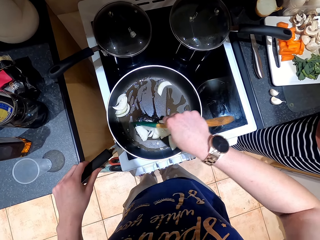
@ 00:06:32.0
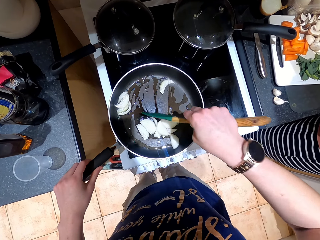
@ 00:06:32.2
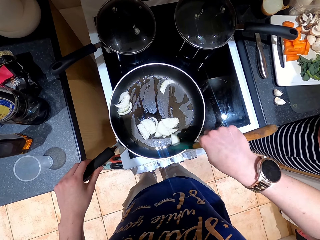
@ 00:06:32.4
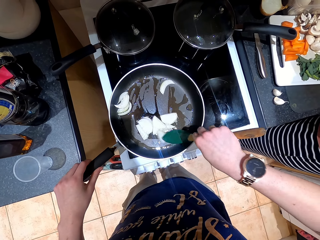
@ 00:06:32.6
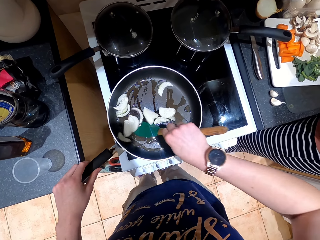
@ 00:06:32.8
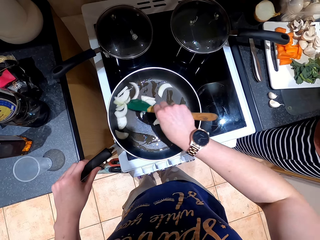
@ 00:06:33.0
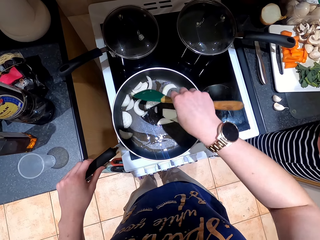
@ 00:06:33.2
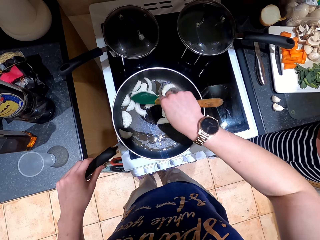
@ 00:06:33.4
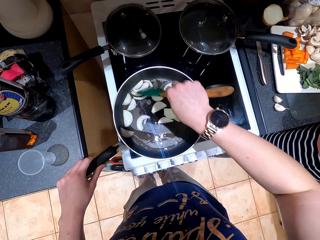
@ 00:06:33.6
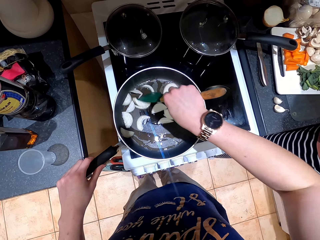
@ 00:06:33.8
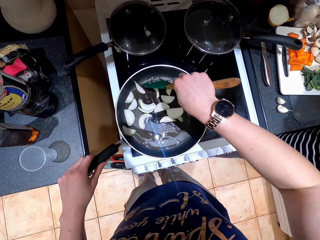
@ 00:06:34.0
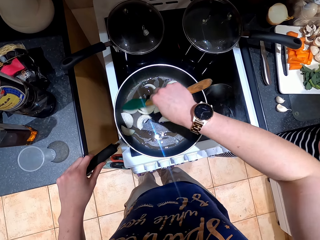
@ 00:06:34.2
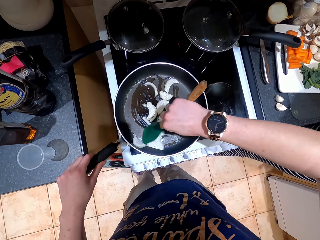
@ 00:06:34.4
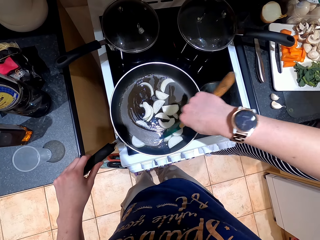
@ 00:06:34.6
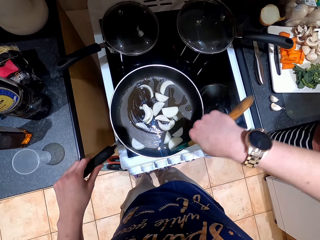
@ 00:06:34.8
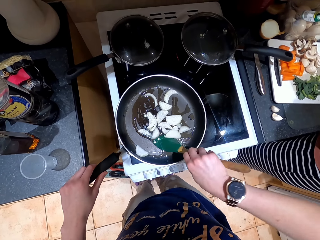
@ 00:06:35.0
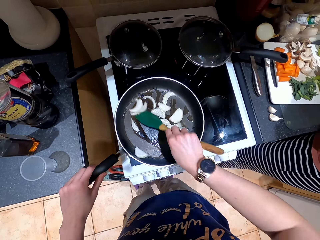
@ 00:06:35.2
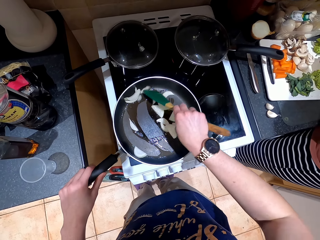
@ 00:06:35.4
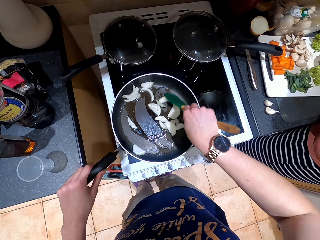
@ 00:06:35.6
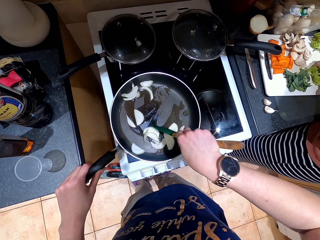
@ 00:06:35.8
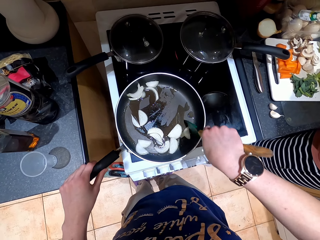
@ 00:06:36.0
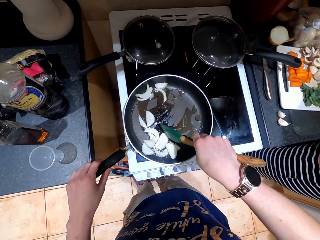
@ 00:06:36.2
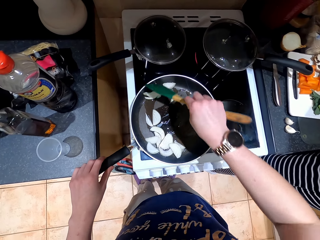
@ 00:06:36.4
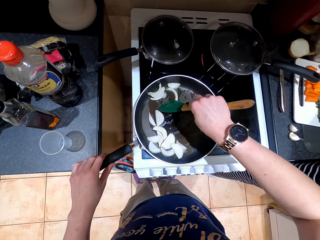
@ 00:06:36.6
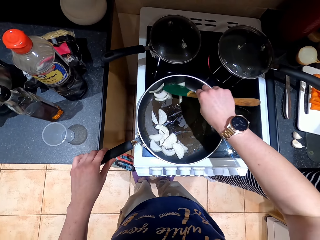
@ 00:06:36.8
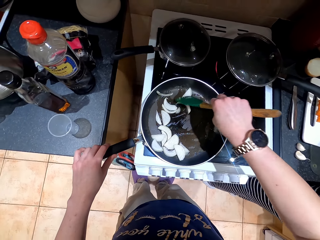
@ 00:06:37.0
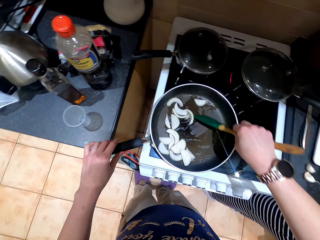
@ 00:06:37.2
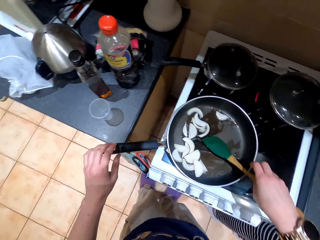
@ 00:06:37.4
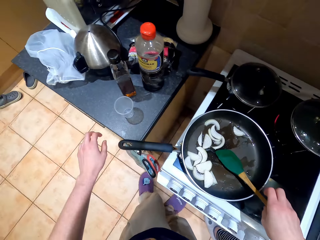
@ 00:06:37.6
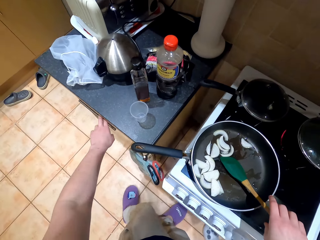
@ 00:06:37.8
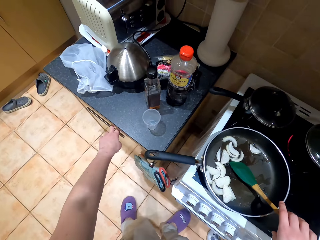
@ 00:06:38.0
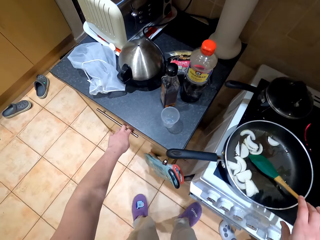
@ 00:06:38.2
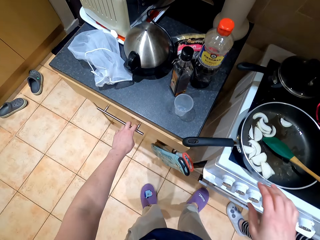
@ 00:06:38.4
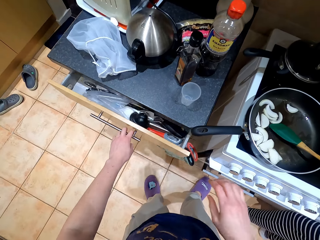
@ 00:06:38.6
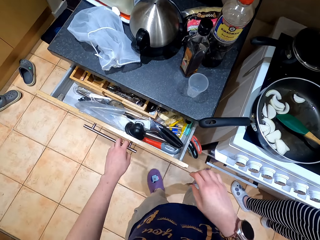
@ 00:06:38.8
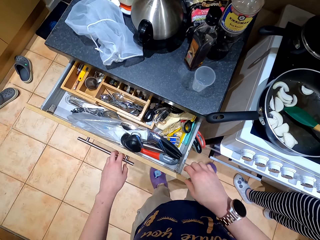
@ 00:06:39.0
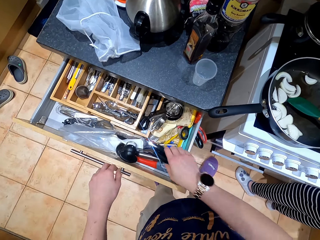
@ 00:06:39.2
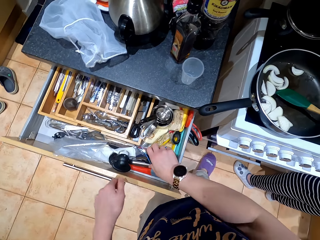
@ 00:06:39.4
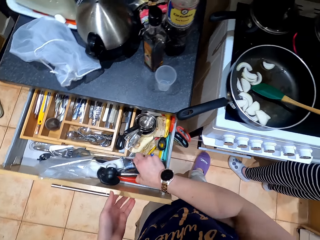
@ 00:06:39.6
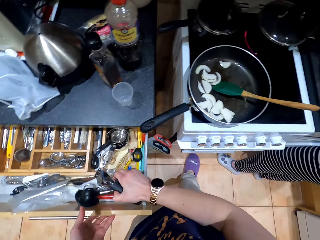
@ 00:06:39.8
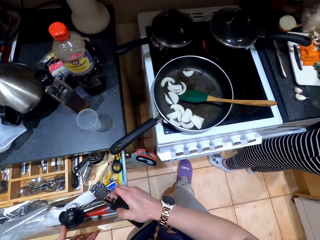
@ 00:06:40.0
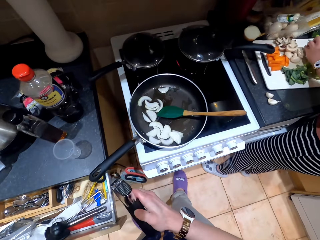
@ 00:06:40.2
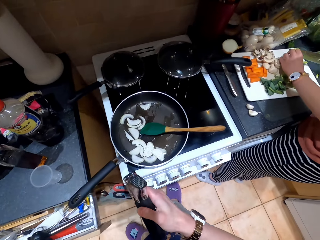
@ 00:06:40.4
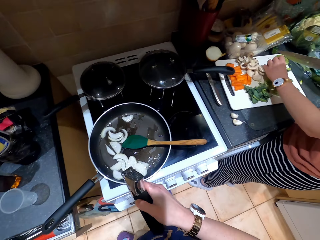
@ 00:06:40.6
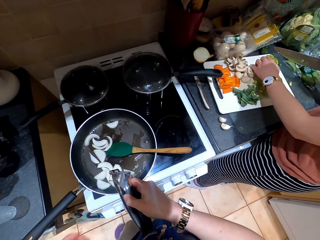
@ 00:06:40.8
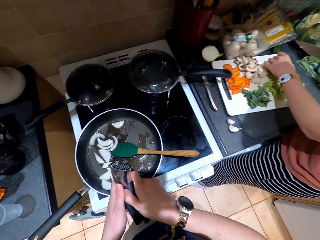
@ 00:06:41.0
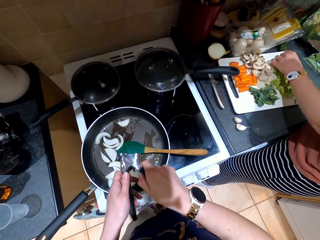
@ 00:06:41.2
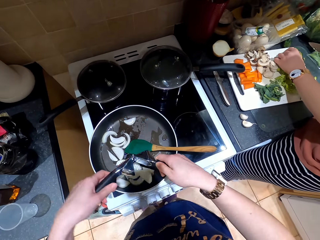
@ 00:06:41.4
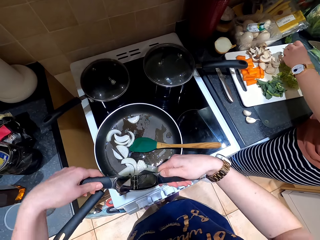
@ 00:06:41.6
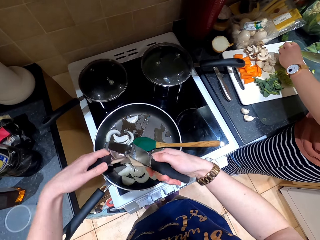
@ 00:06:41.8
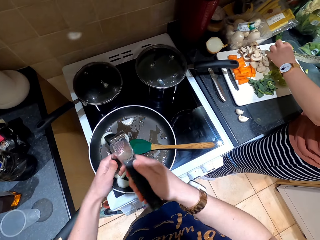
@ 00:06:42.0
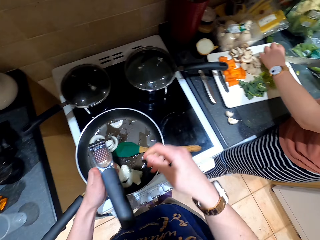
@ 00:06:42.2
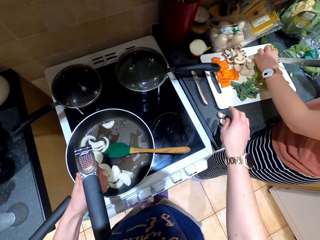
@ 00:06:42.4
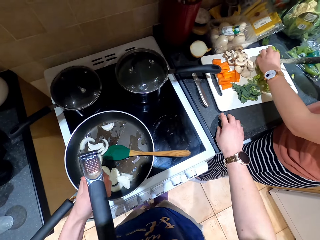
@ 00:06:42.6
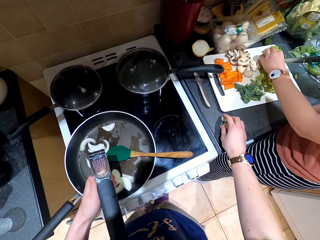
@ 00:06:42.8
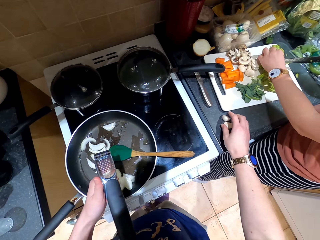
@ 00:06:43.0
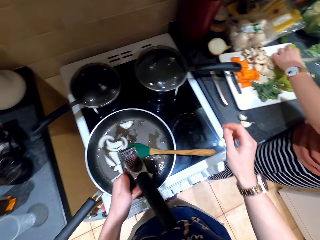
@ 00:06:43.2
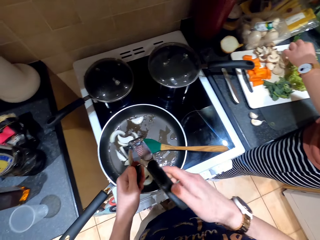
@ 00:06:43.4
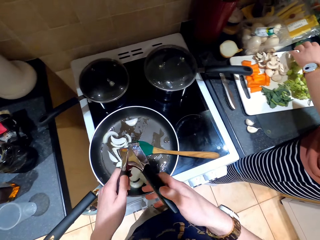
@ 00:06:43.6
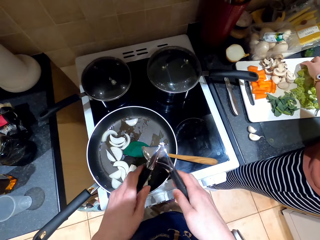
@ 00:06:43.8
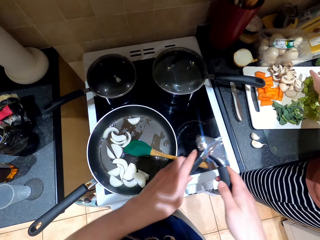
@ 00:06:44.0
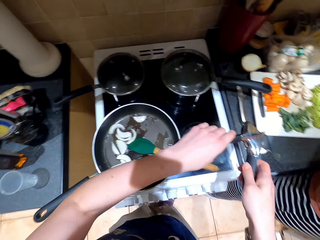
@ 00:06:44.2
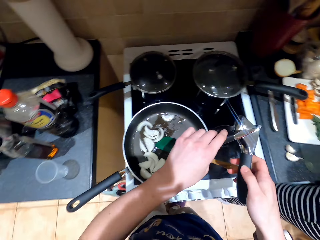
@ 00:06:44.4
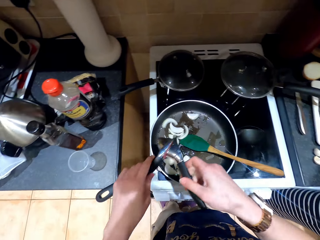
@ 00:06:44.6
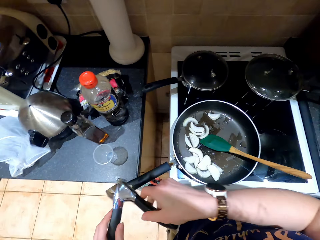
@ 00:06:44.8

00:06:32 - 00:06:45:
The camera wearer opens a drawer with a hand. They pick a garlic presser from the drawer. They tilt the garlic presser with their hands. They touch garlic with their hands.

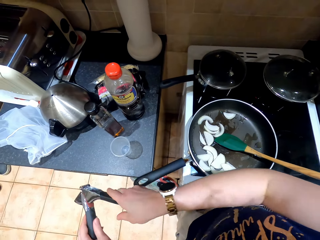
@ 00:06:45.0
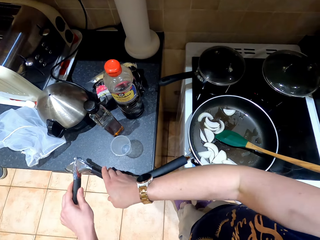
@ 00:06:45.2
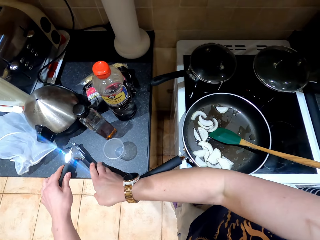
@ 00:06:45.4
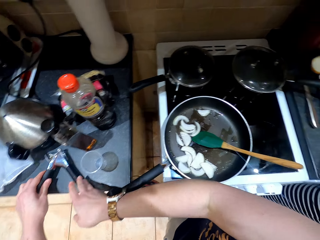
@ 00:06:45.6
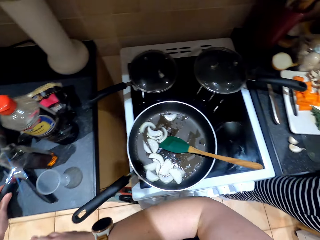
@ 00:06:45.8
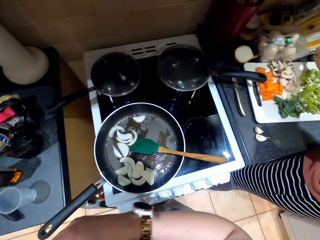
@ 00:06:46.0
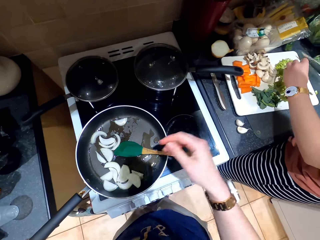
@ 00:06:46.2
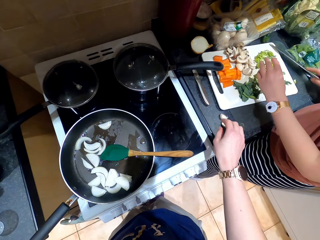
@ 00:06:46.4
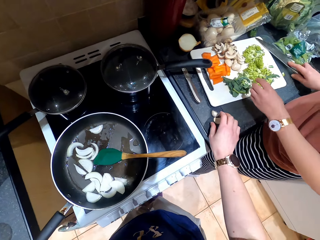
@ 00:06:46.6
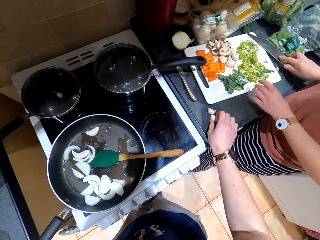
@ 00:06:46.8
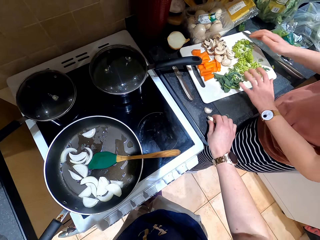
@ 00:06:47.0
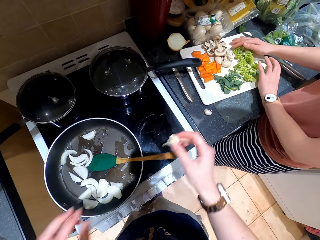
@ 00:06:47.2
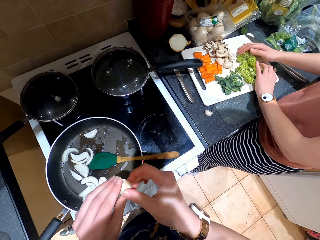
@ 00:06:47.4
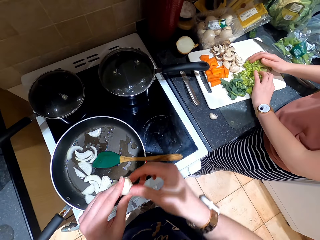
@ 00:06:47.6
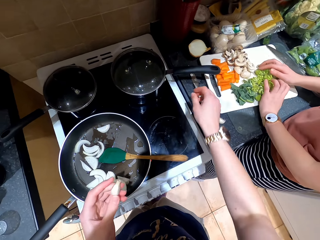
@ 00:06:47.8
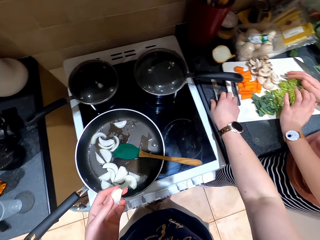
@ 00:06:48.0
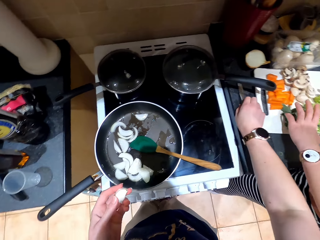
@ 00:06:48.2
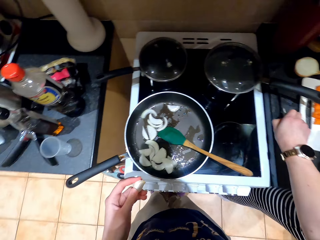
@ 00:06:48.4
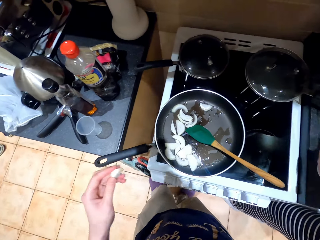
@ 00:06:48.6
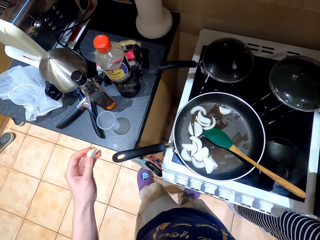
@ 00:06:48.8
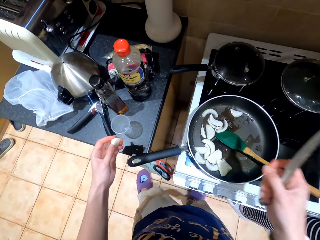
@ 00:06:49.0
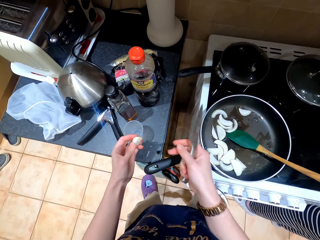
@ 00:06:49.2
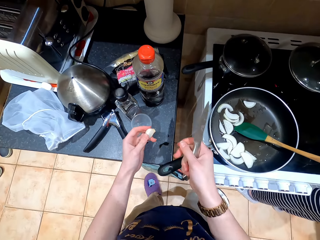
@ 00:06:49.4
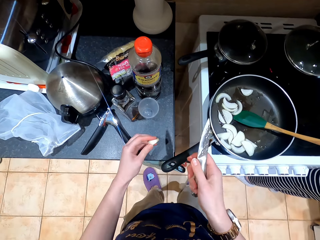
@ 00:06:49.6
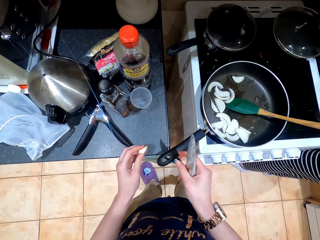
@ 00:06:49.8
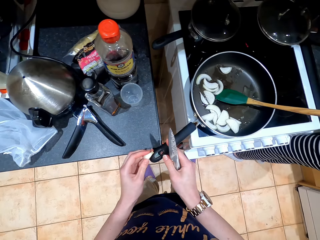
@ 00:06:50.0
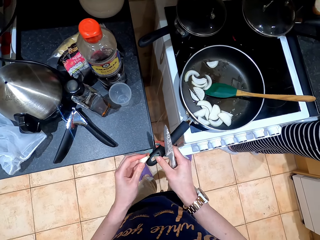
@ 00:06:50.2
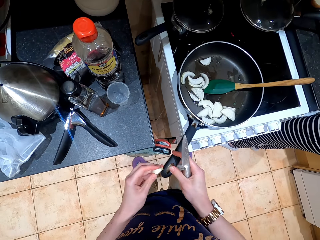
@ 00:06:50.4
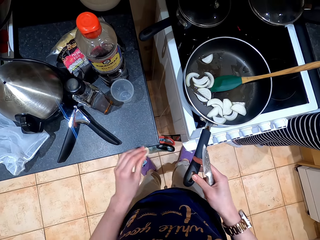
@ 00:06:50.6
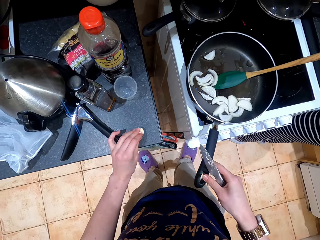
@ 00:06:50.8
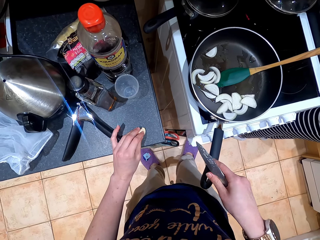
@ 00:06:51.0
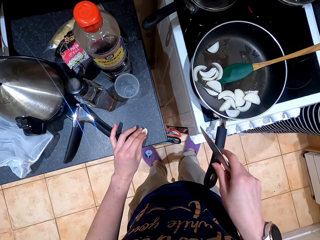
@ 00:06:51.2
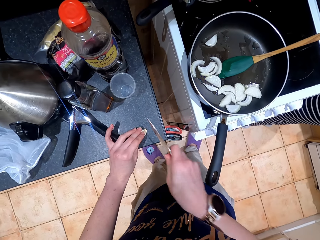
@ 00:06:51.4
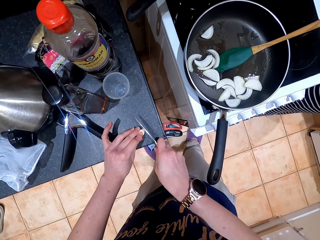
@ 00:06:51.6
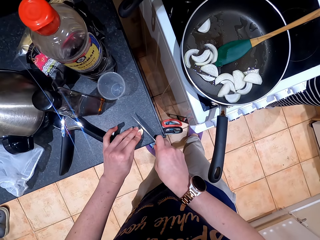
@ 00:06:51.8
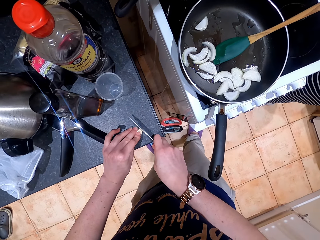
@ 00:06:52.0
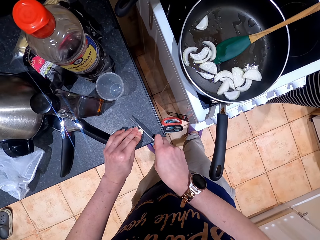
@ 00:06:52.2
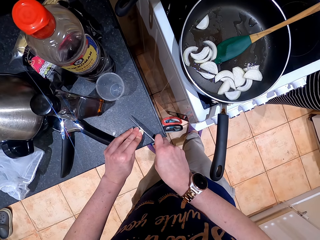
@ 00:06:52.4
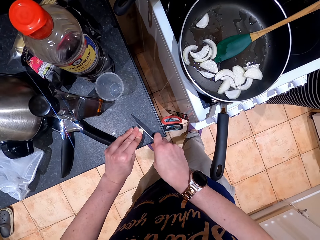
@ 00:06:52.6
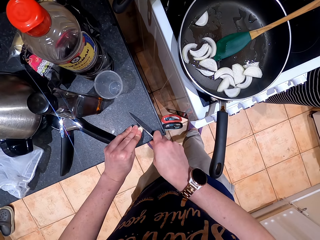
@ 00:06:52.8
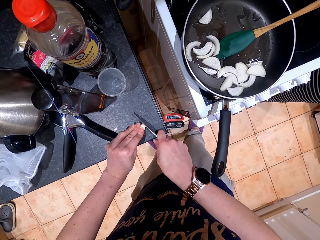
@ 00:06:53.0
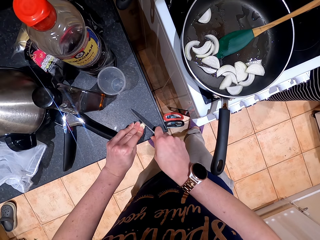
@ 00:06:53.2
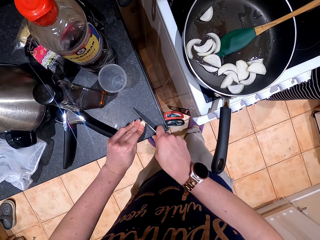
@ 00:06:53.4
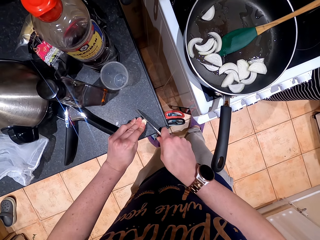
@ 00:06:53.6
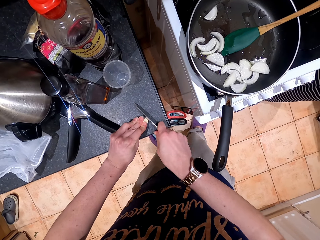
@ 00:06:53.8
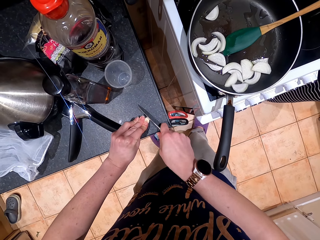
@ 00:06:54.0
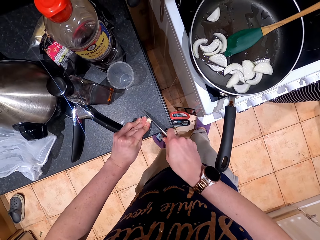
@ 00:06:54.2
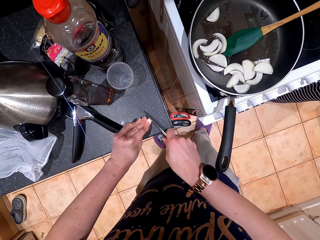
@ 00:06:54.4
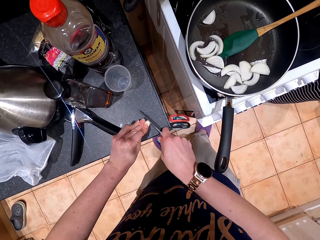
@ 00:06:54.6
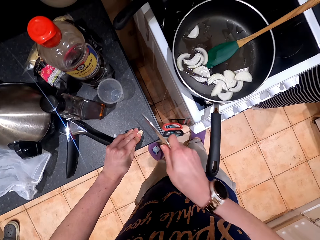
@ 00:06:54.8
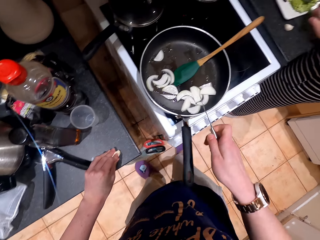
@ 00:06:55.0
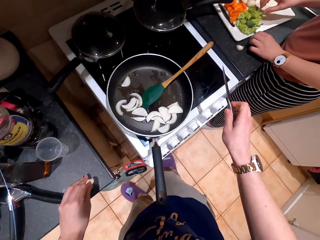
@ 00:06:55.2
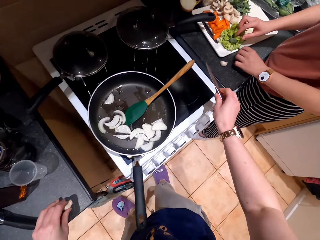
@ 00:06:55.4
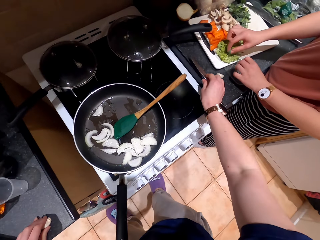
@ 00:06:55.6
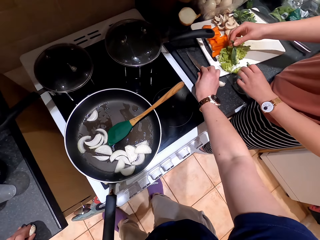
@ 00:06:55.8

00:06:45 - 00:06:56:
The camera wearer places the garlic presser on the counter top. They pick garlic from the counter top. They place the garlic on the other hand. They pick a knife from the counter. They move a cup with a hand, move a pan with a hand. They place the garlic on the cabinet. They slice the top of the garlic.
